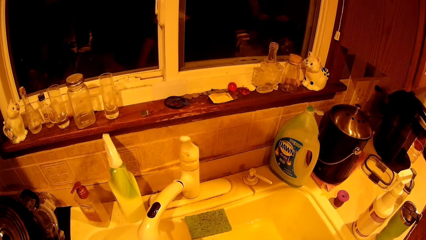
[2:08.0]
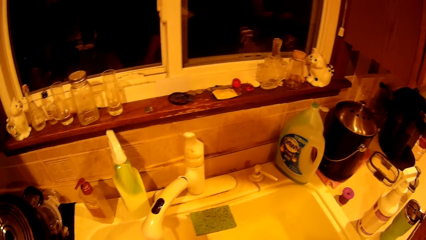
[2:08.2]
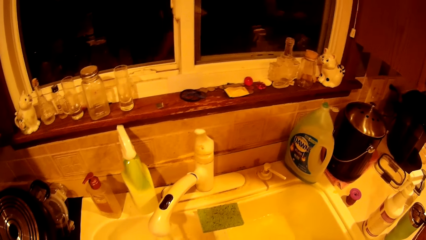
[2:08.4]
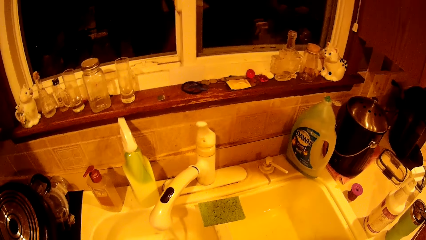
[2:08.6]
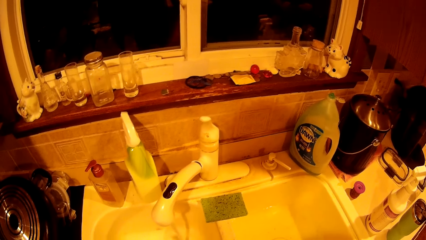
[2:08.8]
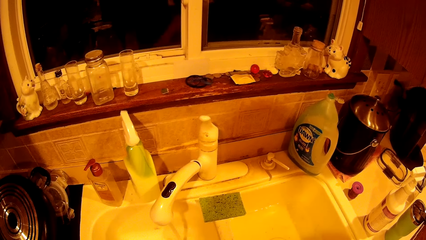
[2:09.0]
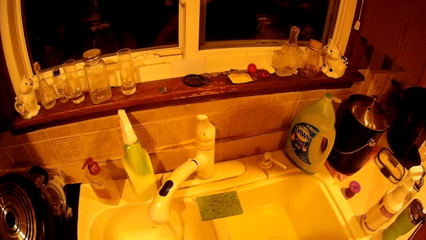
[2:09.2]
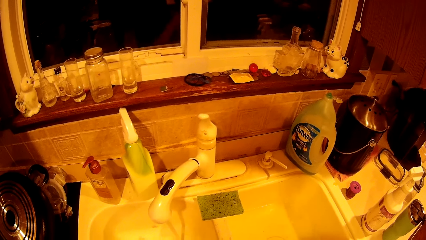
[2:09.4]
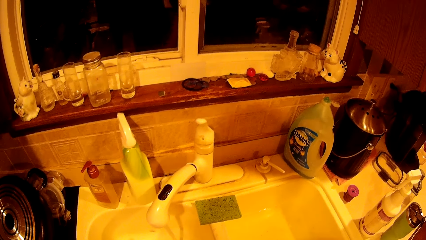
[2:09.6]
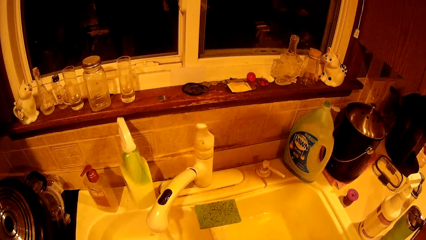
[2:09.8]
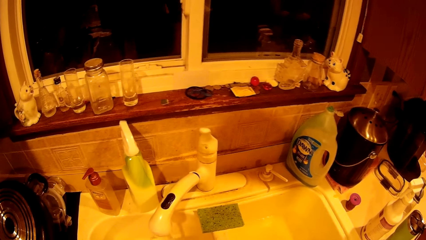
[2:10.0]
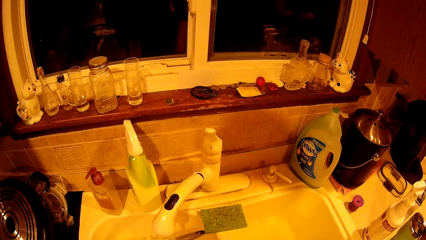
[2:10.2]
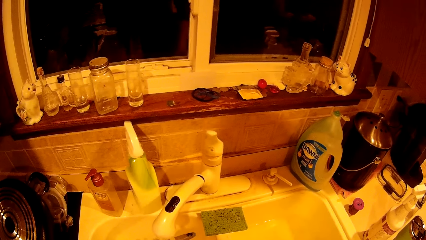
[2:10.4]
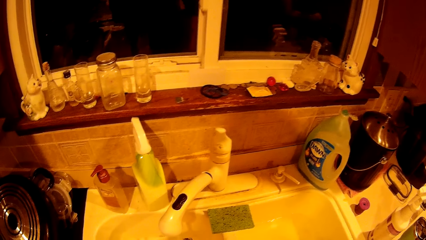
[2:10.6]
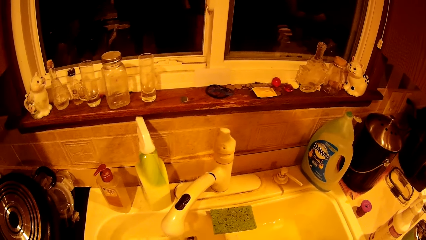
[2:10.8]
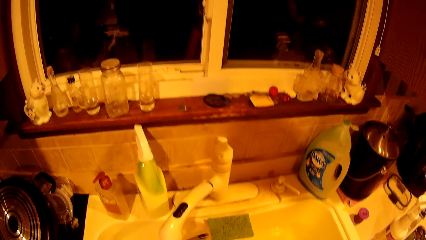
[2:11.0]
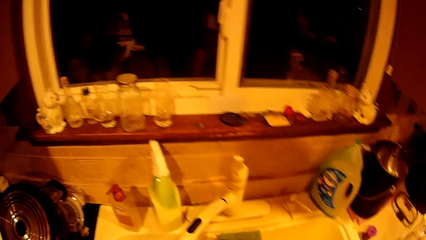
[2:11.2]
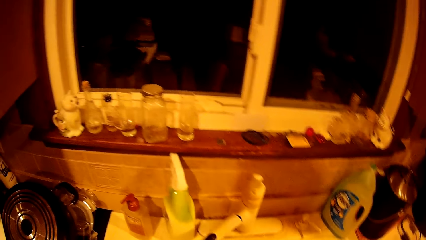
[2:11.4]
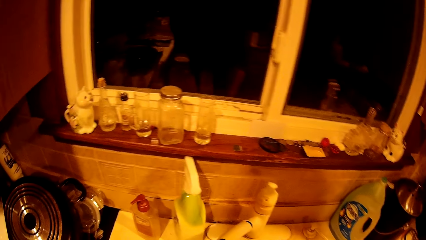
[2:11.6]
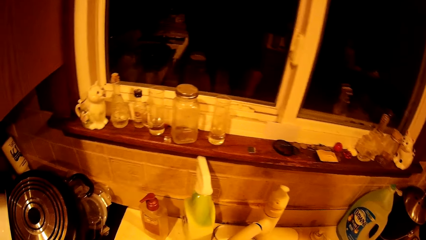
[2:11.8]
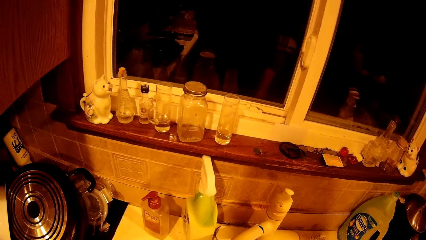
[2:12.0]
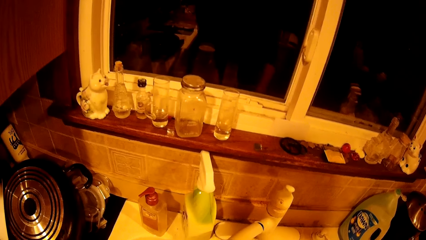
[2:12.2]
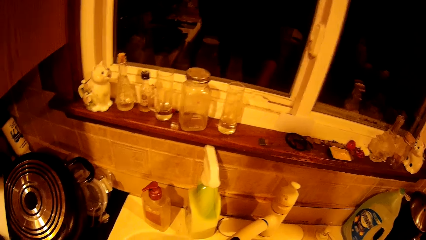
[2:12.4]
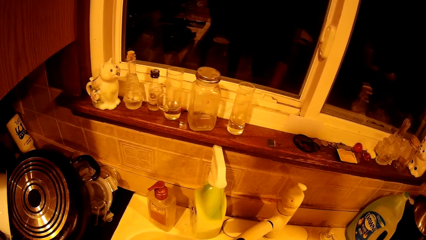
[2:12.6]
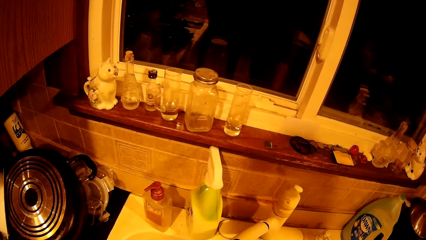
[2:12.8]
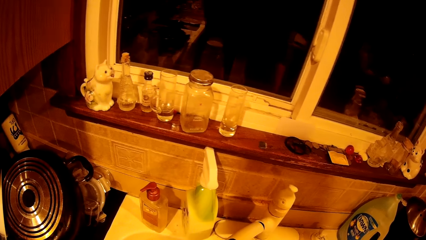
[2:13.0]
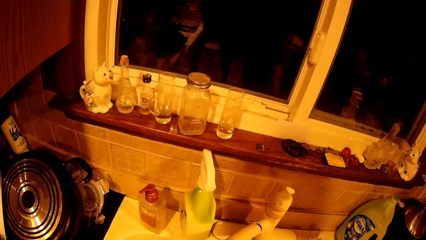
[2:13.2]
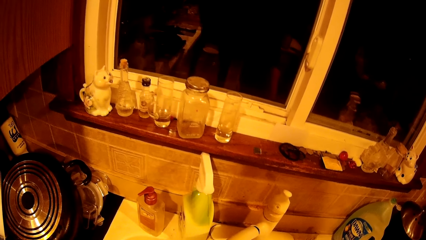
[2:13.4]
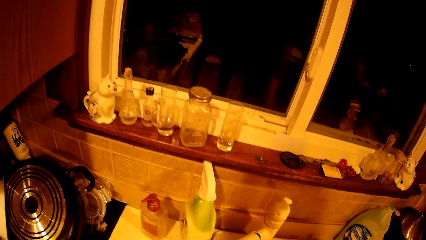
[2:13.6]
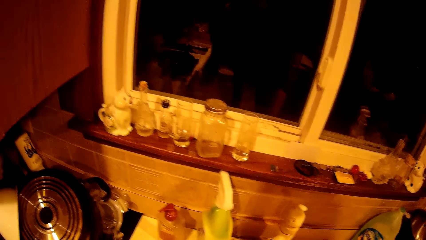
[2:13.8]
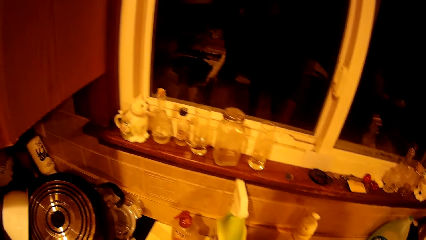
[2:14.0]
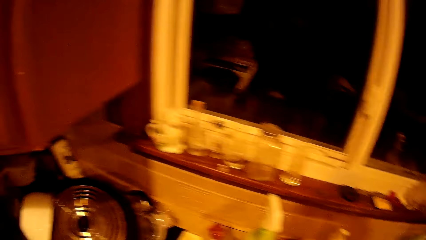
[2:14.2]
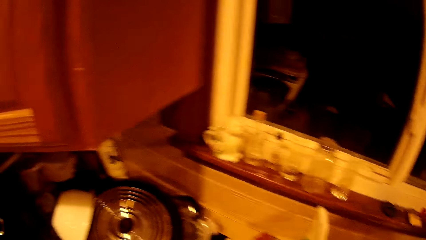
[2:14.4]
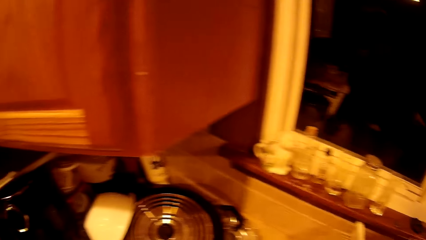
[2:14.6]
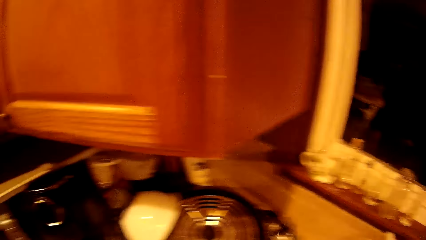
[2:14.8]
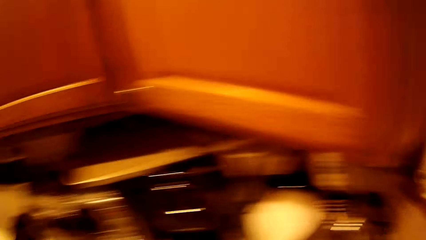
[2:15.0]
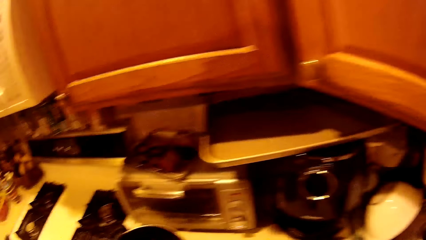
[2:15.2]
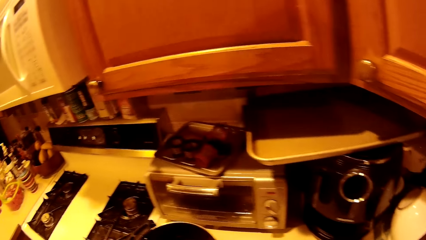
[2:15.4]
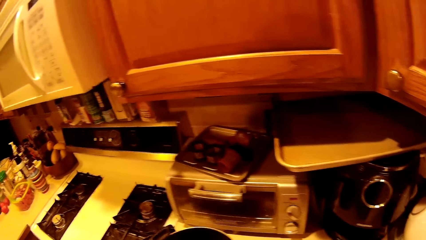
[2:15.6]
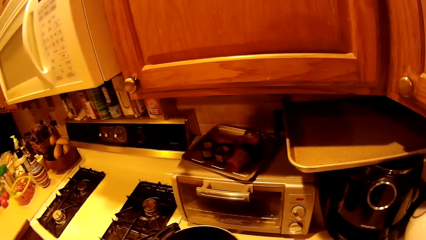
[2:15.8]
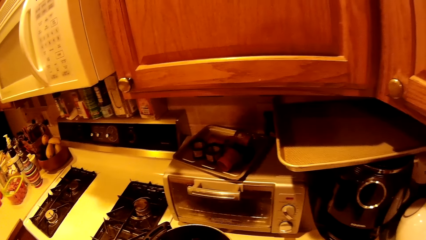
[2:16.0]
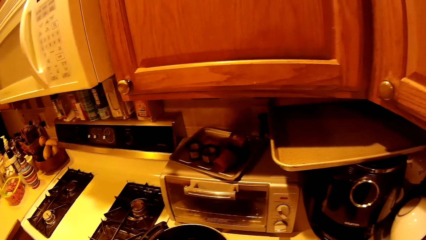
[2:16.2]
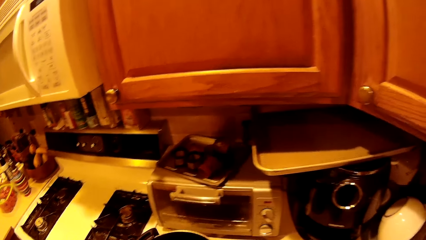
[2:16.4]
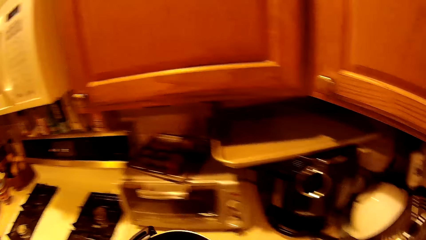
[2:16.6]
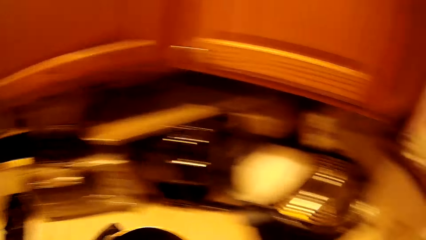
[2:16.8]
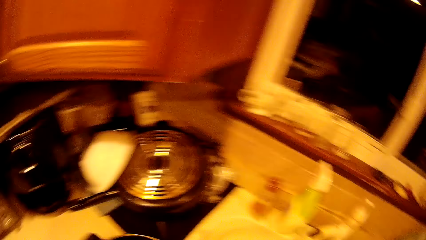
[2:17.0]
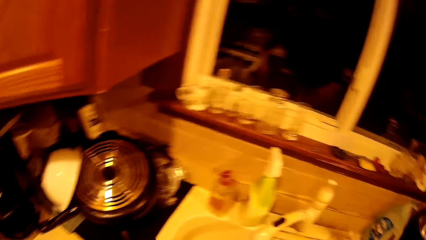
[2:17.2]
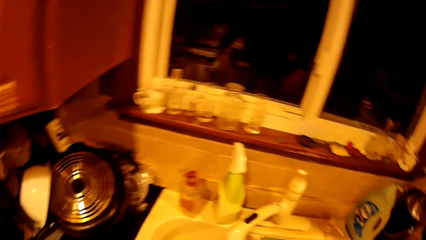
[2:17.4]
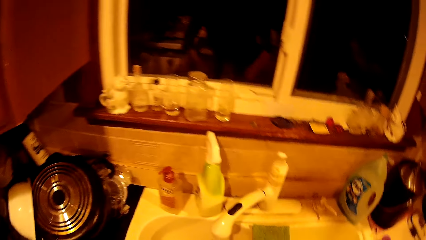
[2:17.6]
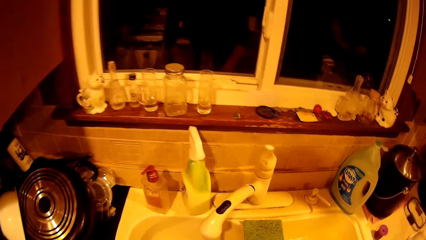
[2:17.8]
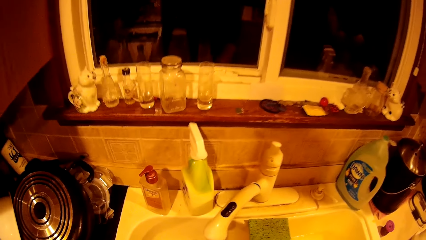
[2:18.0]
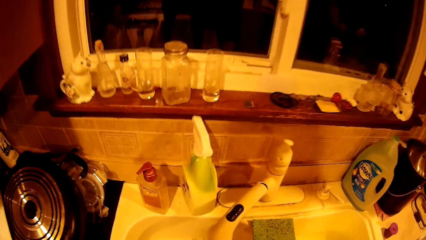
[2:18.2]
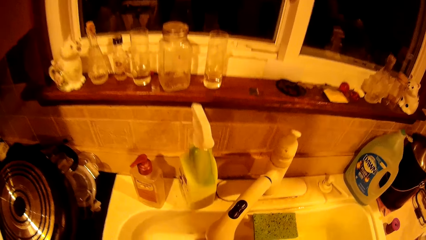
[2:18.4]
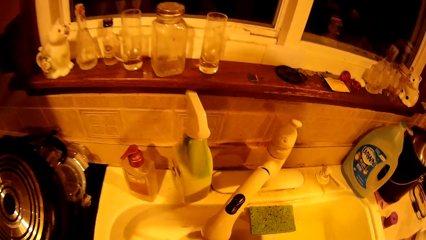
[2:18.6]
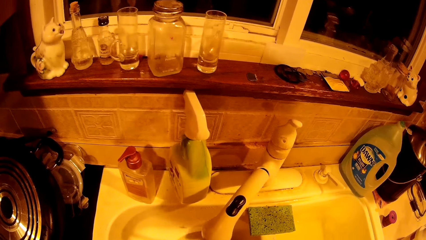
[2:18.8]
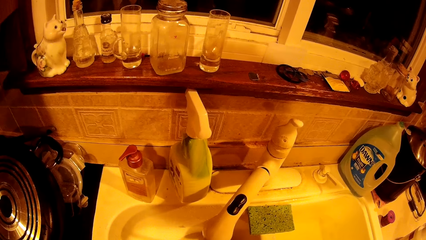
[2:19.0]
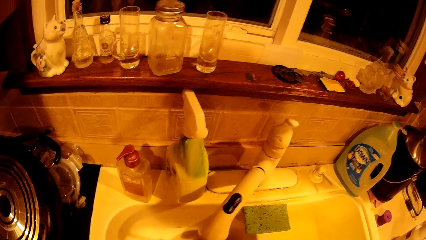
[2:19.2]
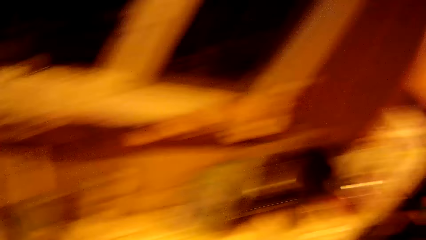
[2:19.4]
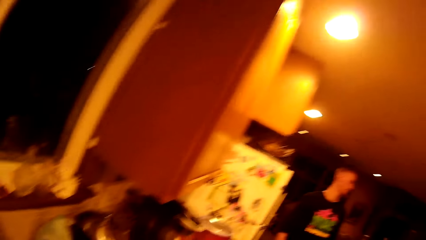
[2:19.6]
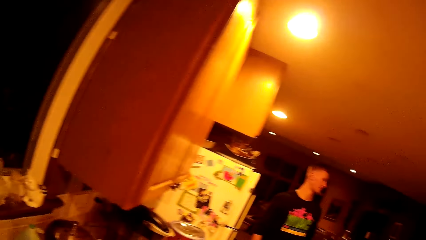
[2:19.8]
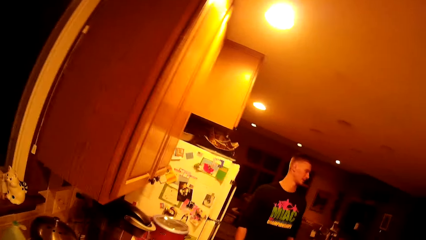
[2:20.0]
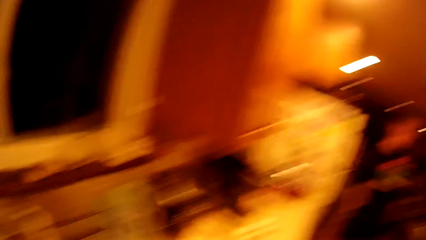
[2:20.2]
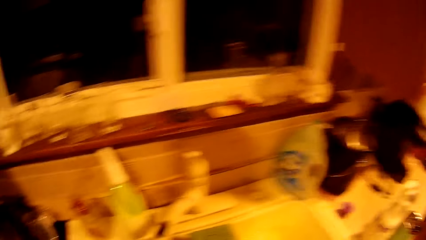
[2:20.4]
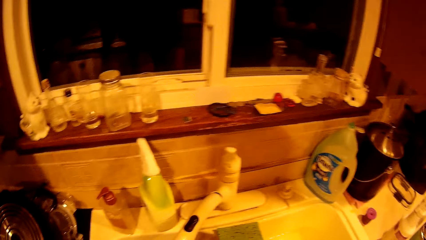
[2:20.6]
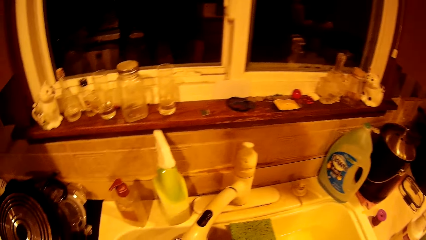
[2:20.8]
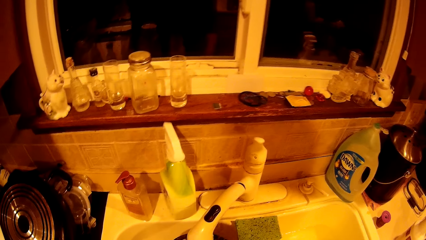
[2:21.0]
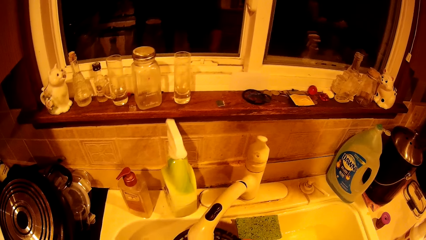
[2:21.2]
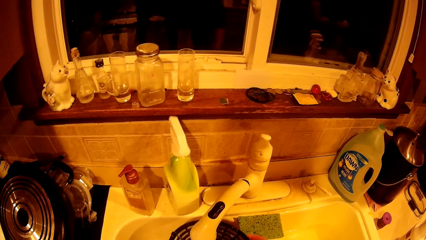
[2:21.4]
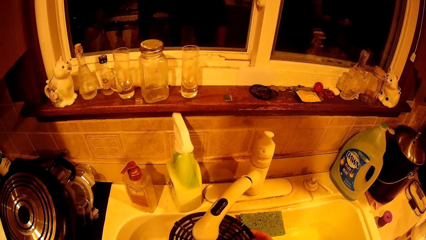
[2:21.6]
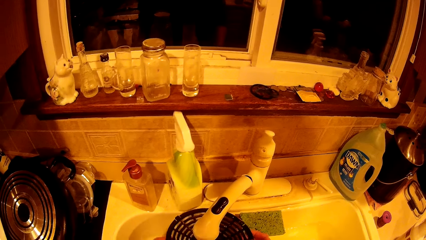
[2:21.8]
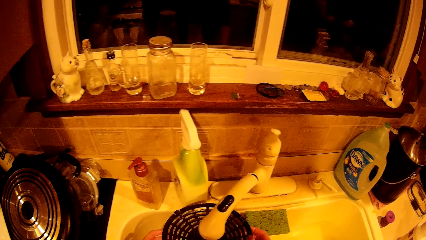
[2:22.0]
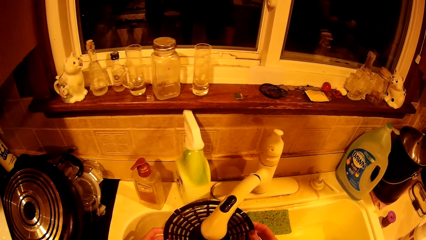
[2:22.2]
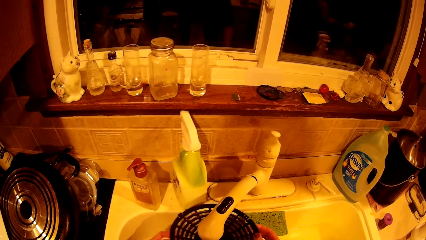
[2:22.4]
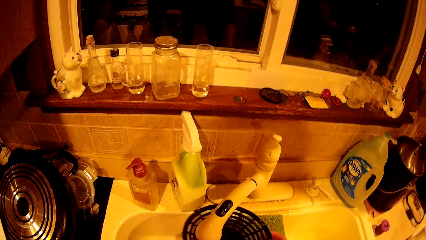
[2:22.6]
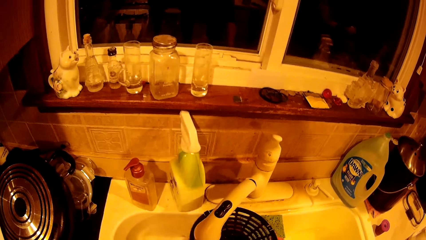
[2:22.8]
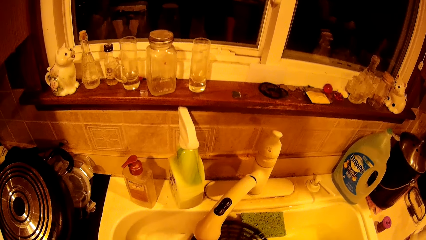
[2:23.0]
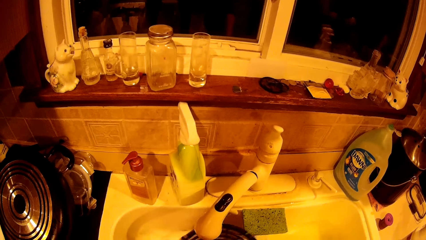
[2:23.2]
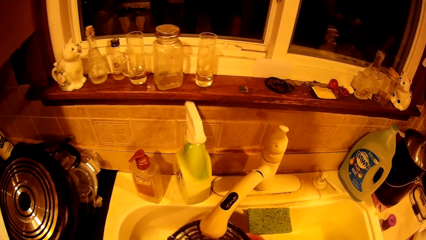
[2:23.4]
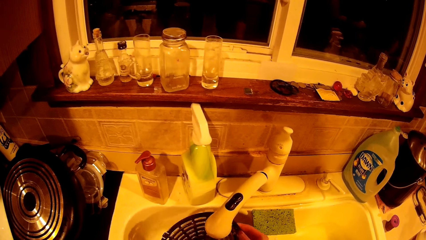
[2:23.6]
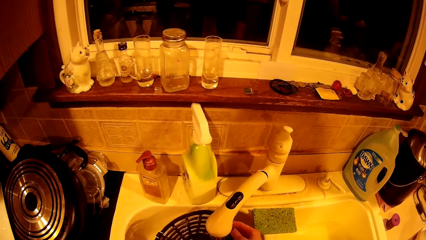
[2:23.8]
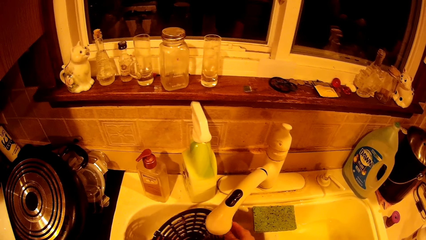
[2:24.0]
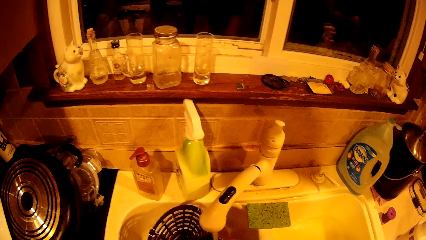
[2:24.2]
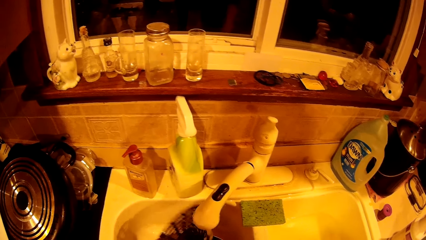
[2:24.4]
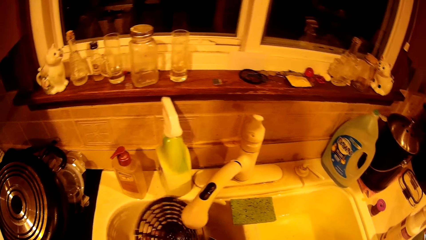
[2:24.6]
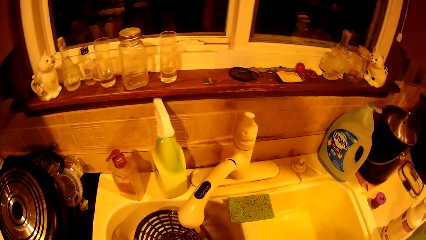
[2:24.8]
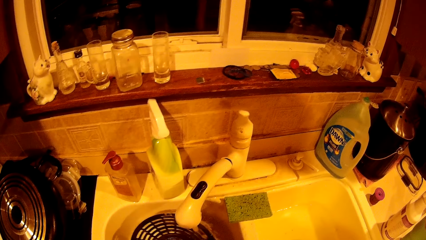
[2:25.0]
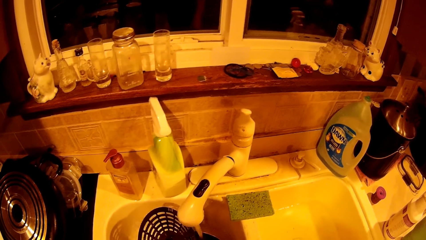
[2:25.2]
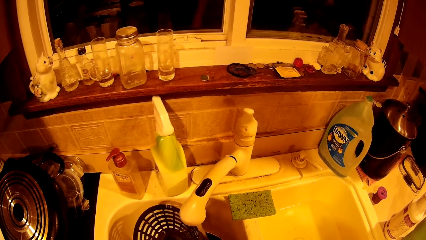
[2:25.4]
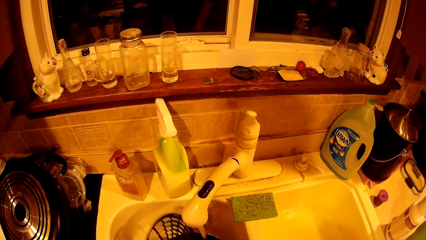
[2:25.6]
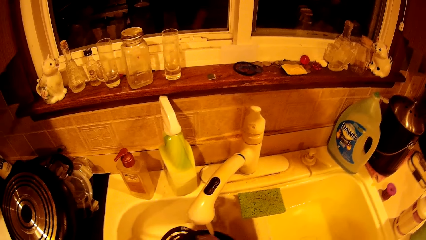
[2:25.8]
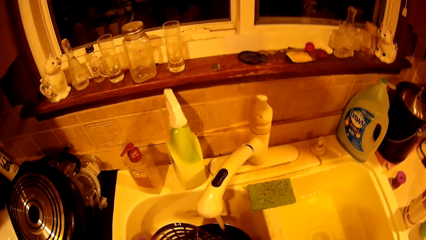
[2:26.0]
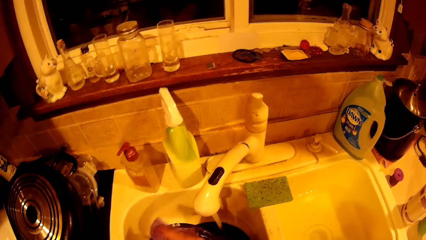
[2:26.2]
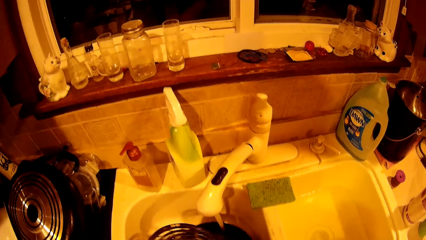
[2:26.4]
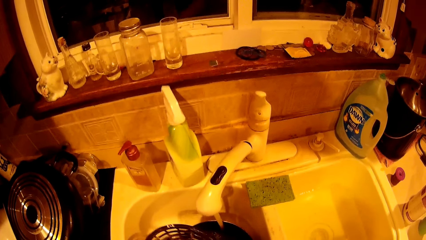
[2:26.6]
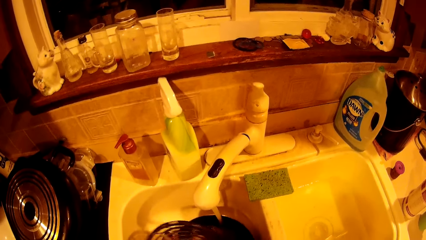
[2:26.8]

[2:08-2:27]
The camera wearer picks up a pot on the counter with her left hand. She washes a splatter guard under the tap with the sponge in her right hand.
